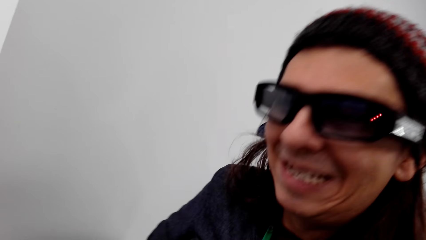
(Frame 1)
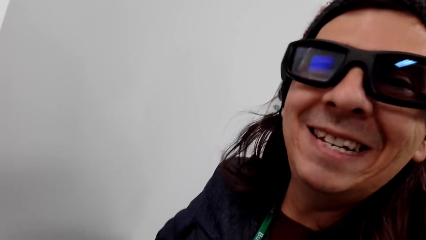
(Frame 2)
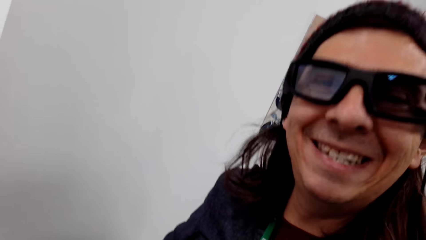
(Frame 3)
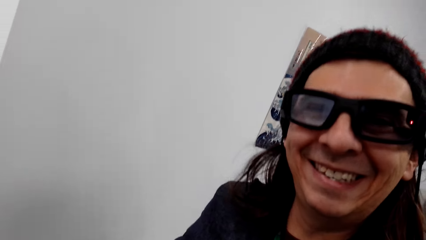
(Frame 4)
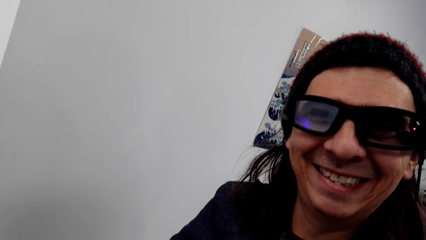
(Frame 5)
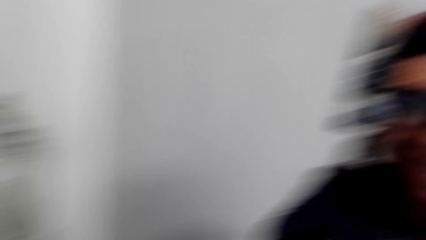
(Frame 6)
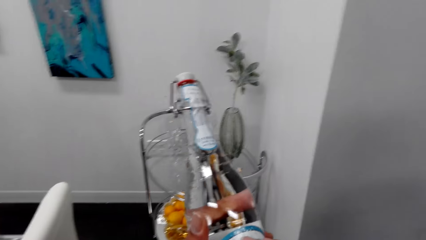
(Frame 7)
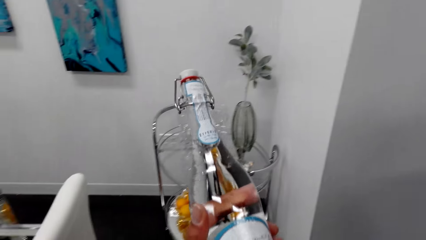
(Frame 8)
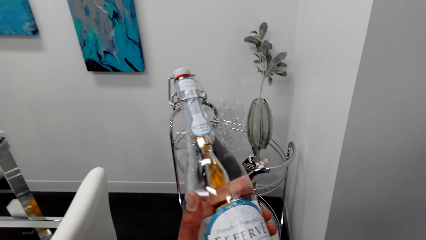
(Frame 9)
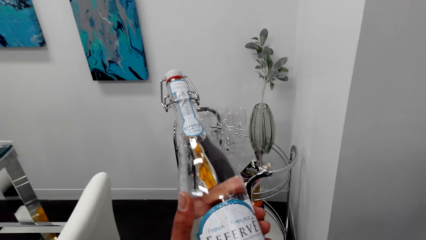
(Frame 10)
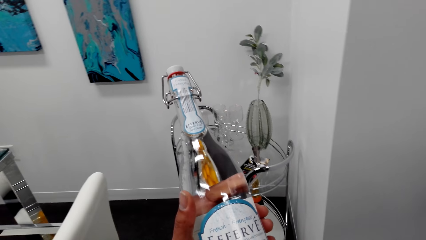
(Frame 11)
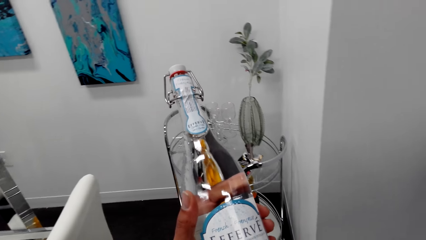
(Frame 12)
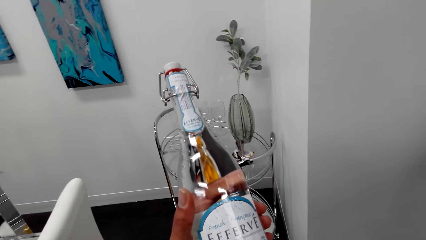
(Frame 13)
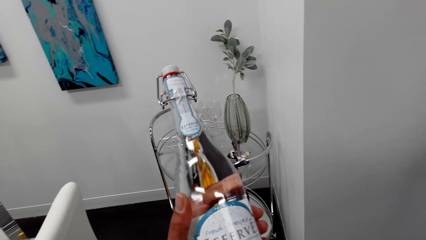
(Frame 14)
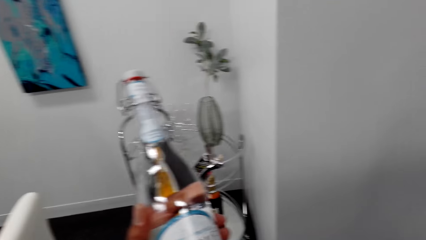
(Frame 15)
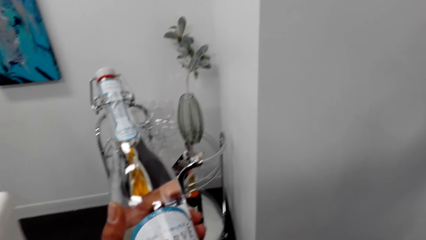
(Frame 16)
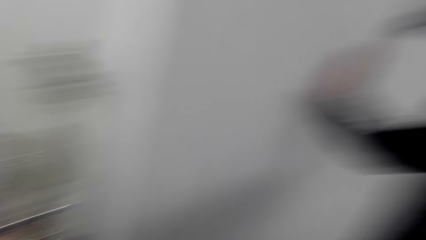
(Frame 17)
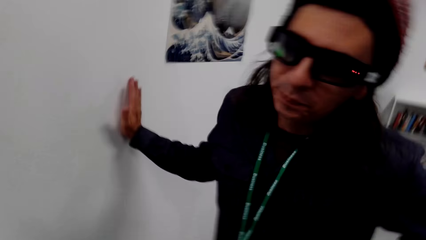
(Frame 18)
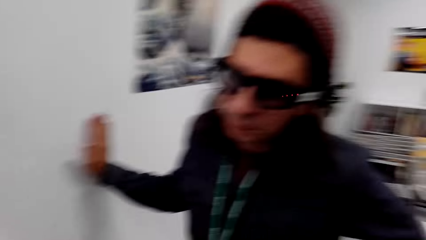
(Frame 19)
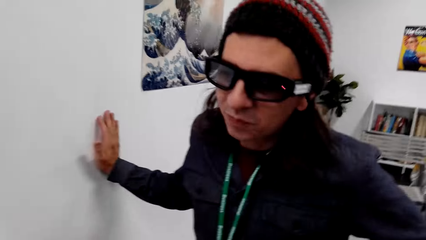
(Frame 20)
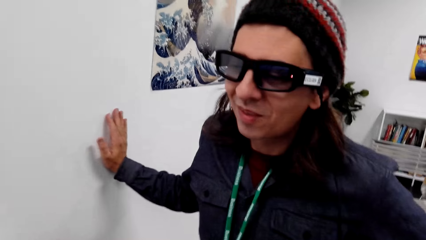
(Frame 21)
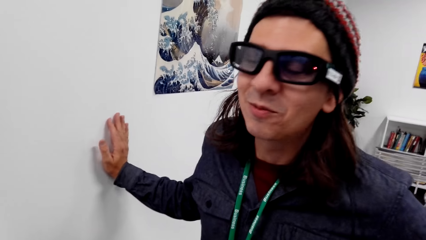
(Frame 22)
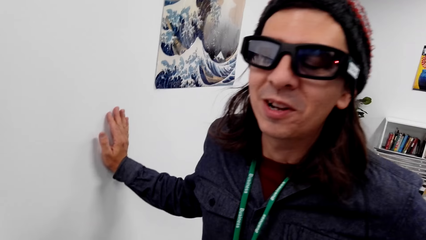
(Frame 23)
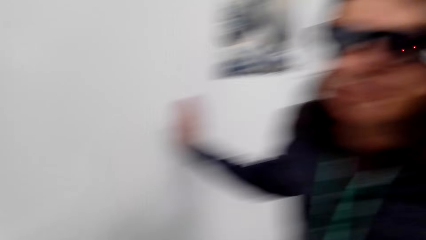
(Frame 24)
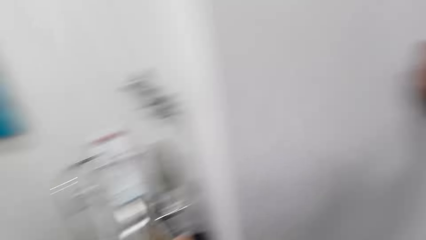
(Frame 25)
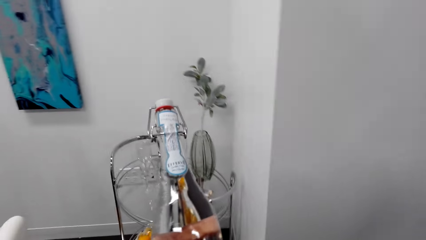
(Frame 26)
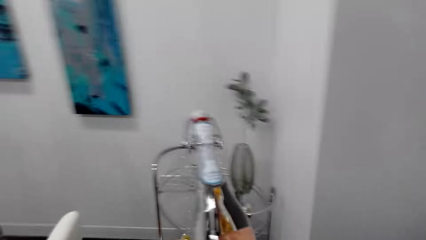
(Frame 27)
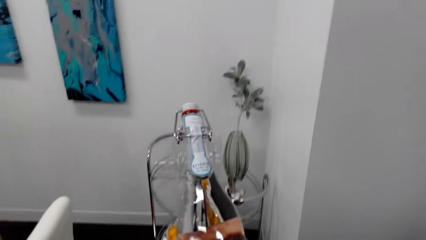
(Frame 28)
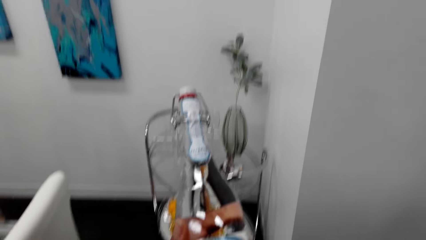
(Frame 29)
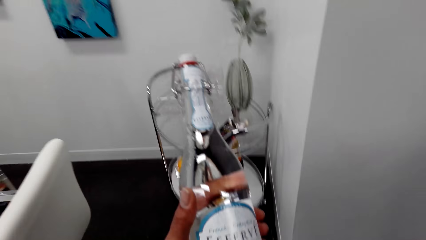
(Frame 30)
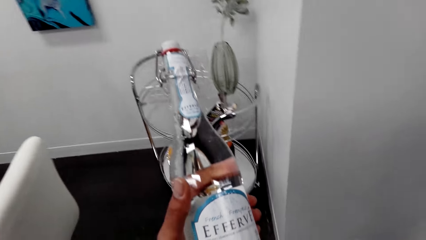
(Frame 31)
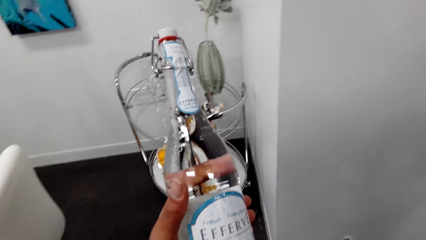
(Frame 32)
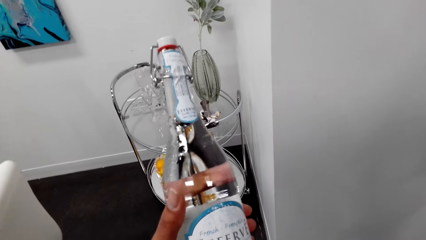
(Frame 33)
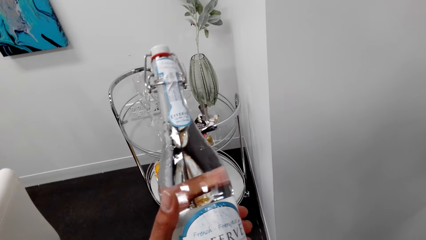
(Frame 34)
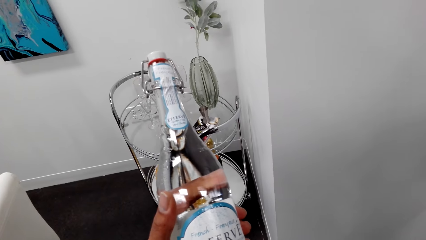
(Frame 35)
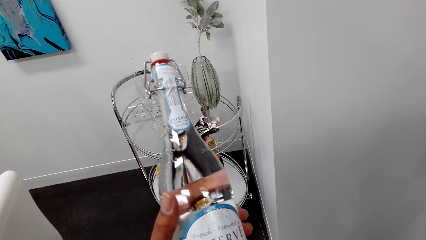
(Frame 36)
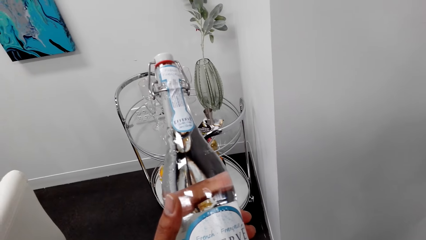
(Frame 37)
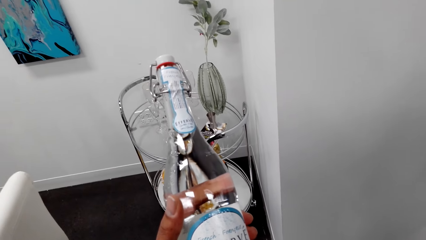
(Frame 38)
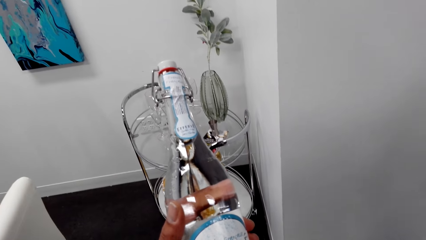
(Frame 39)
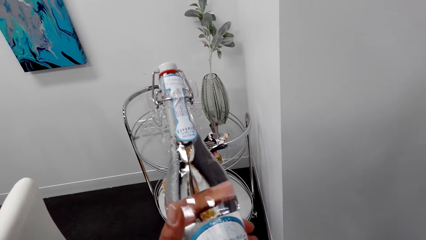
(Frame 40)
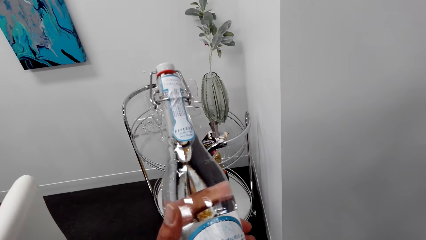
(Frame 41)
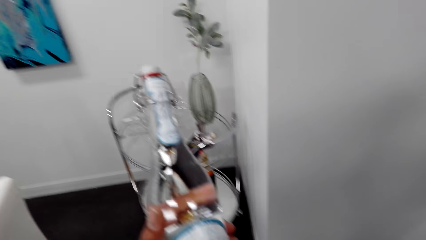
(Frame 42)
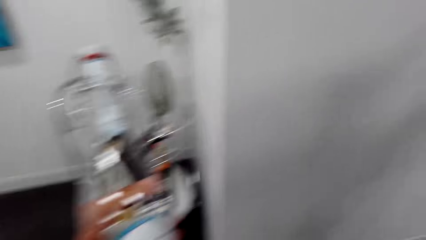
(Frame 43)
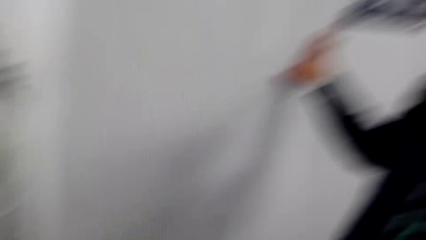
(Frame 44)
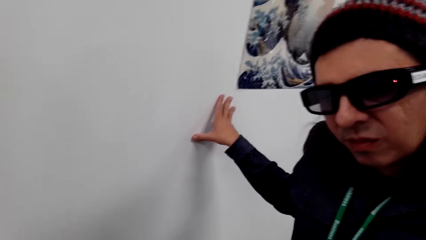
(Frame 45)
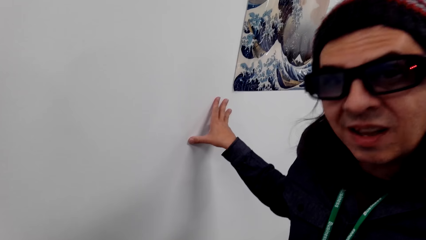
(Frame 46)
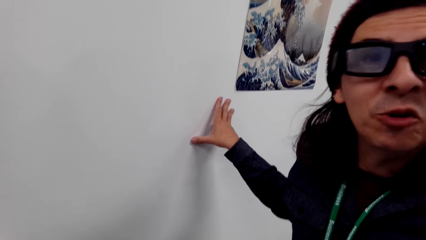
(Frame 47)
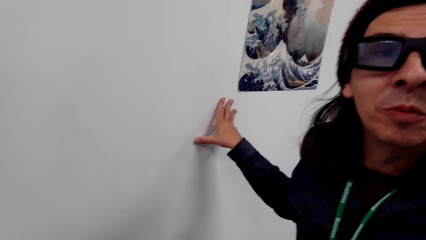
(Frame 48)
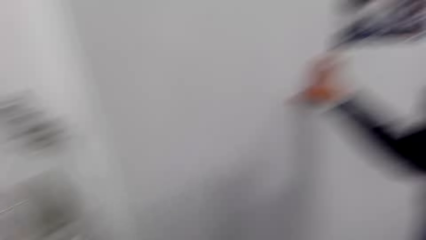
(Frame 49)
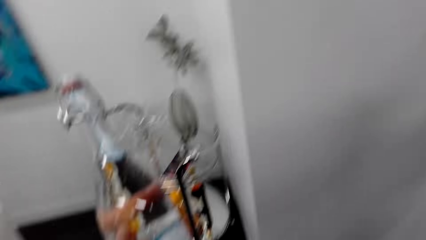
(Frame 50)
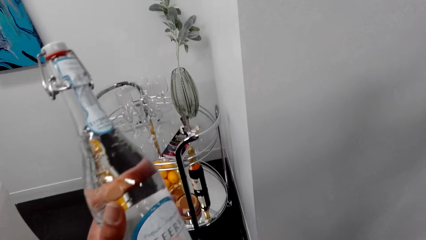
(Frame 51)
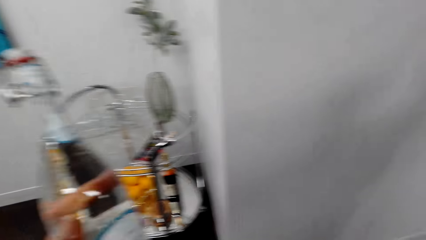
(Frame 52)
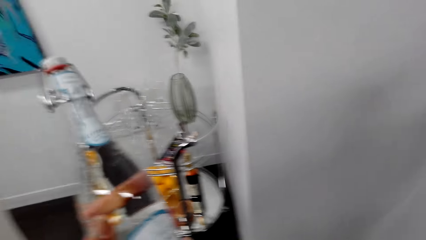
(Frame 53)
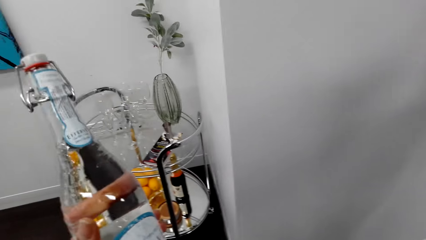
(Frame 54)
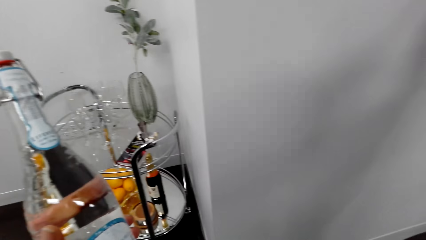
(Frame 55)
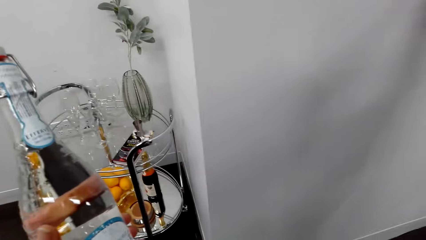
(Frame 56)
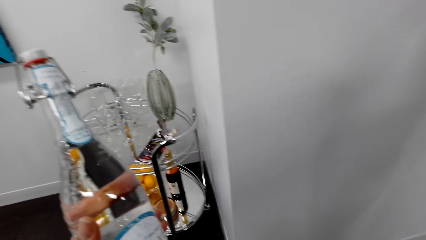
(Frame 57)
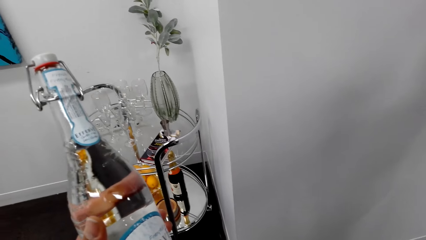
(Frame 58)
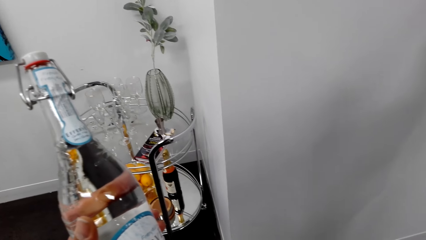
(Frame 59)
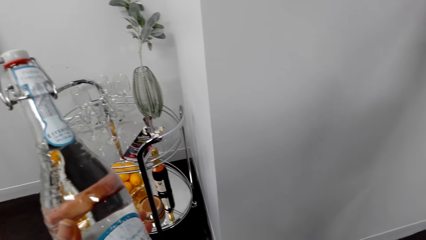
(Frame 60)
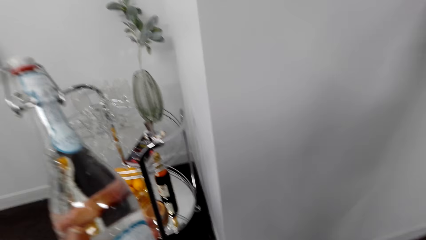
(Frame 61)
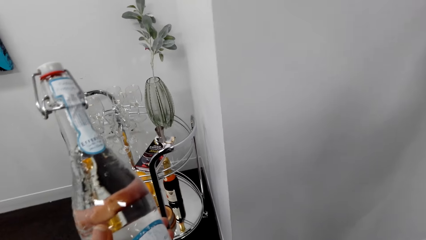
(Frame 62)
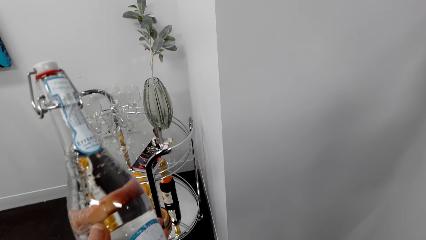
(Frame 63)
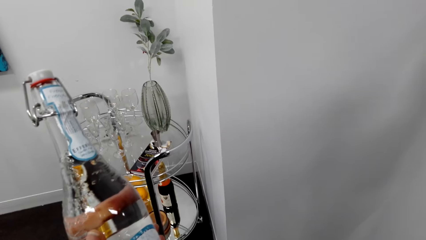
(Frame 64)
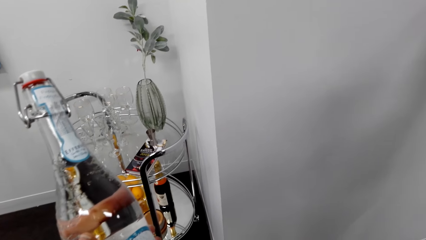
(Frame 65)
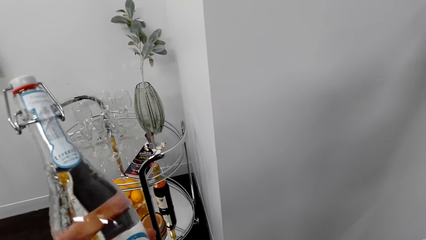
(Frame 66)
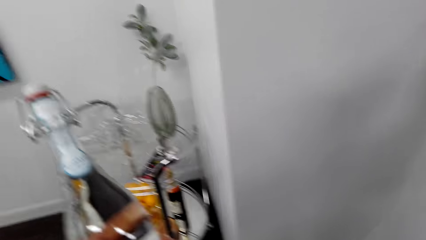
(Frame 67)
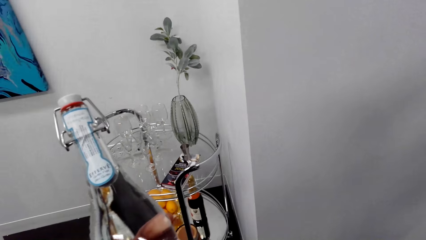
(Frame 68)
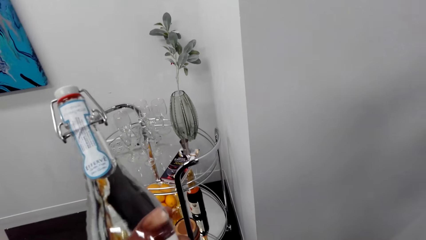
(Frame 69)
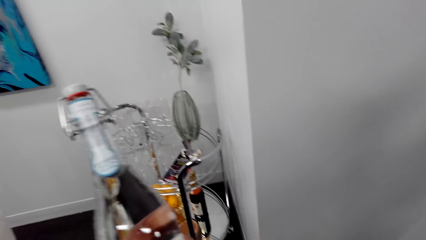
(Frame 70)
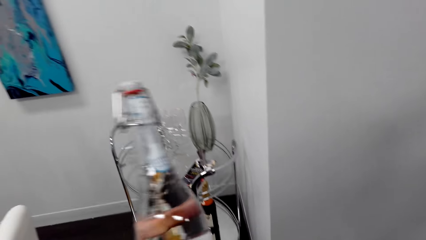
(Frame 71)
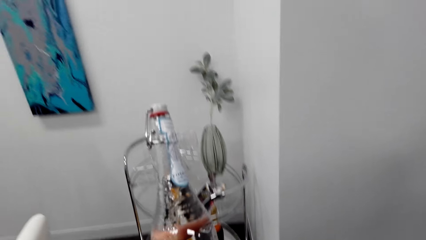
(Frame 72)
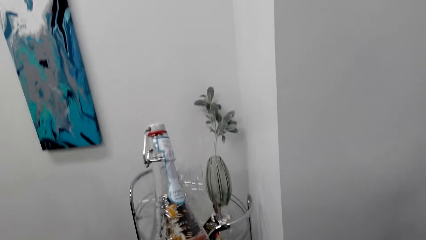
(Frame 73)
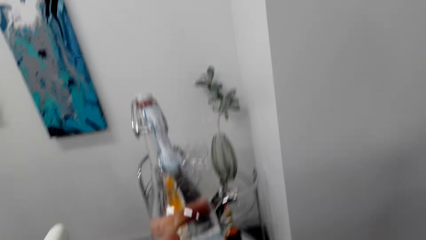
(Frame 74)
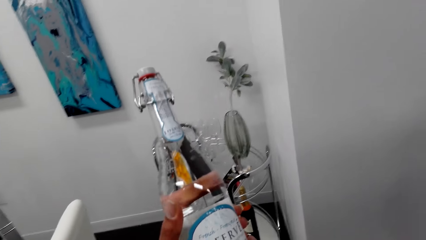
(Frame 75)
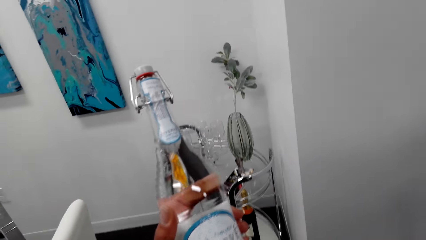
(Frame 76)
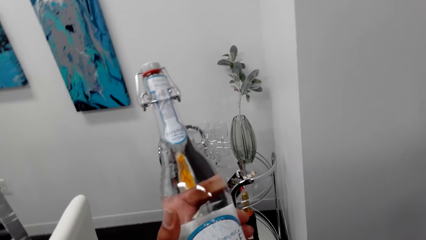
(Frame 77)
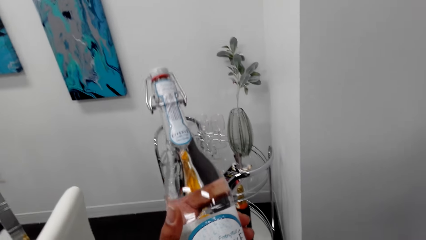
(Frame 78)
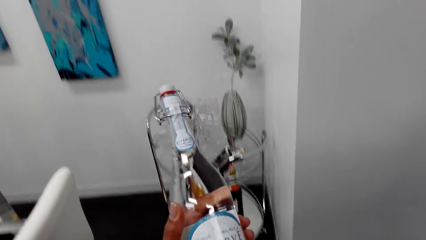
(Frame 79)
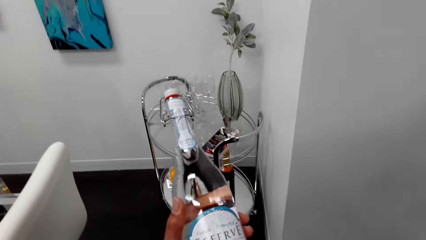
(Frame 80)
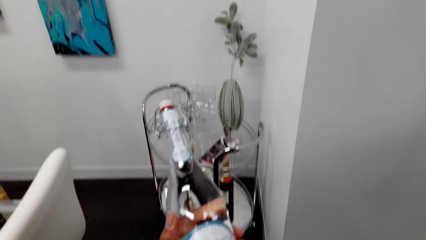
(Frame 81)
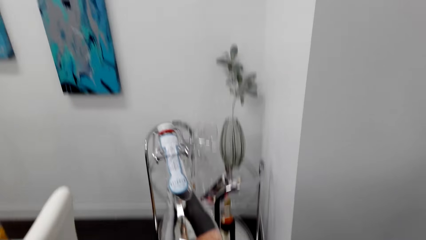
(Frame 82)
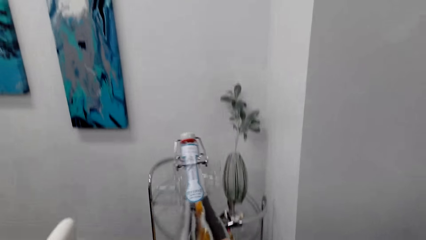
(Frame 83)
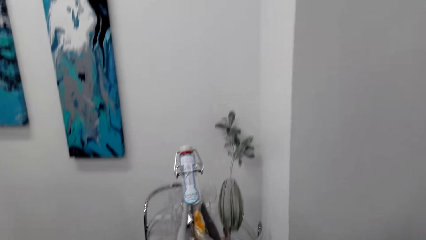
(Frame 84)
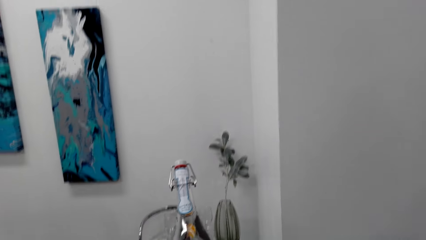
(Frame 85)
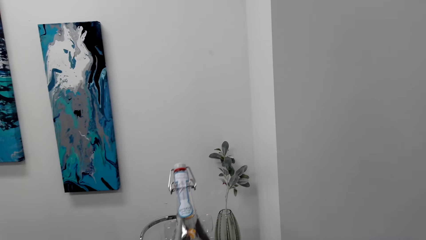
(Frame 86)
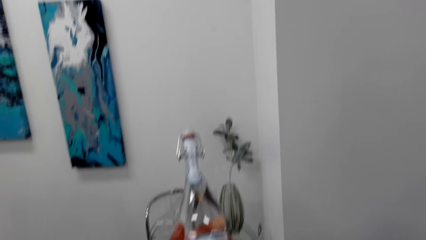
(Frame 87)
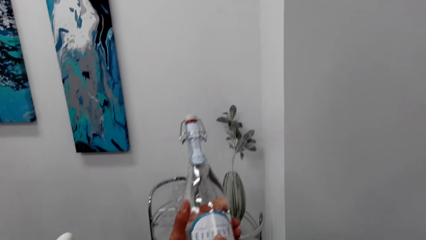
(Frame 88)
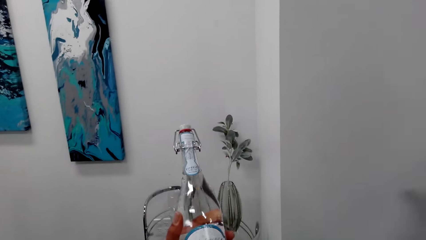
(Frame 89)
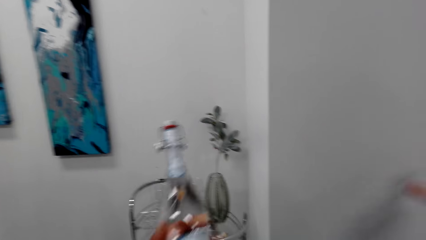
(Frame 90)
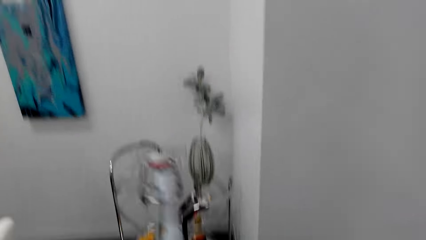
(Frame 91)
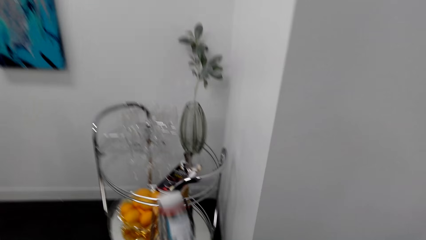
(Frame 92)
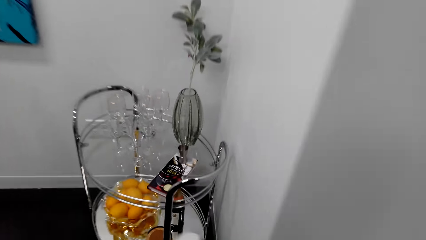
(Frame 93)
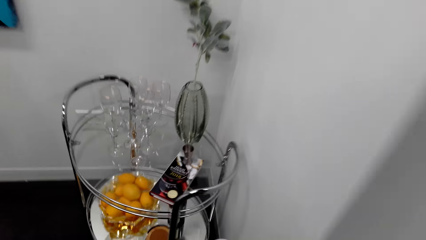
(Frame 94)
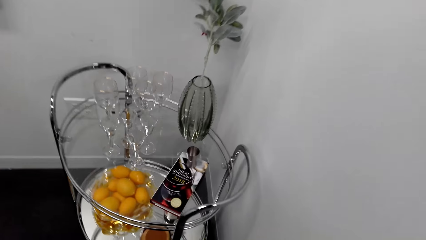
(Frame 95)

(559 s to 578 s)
The camera wearer converses with a man. They hold a bottle of wine in hand. They converse with the man repeatedly. They hold the bottle of wine in hand.
